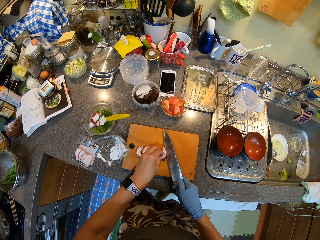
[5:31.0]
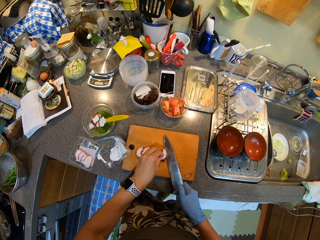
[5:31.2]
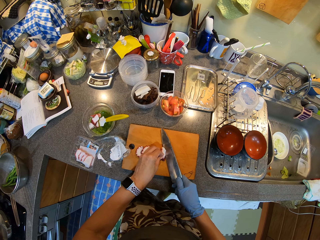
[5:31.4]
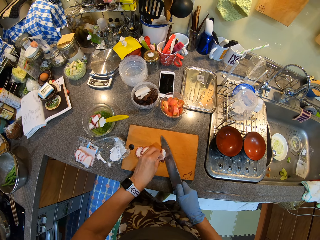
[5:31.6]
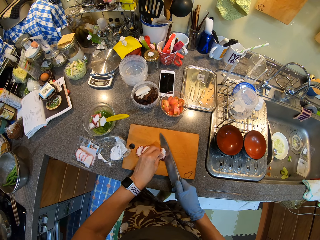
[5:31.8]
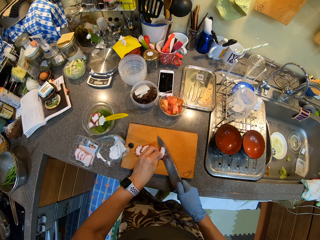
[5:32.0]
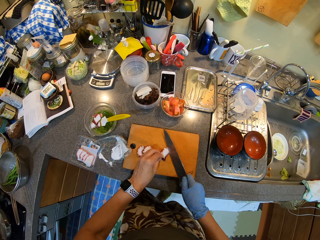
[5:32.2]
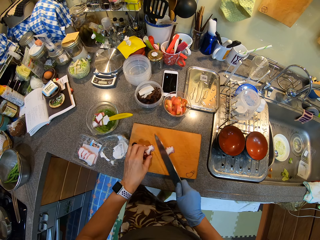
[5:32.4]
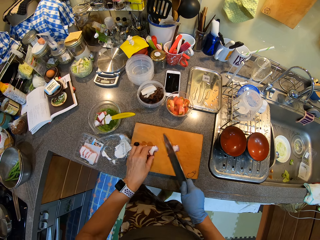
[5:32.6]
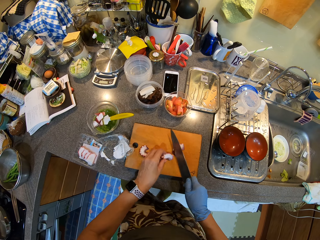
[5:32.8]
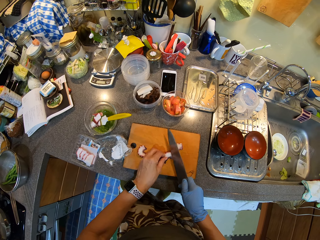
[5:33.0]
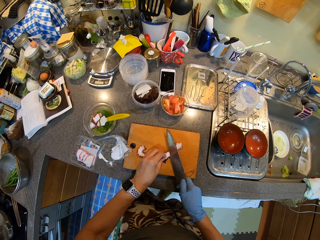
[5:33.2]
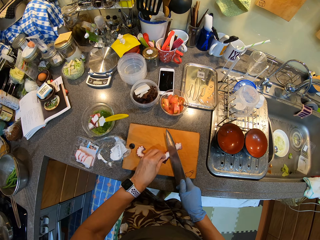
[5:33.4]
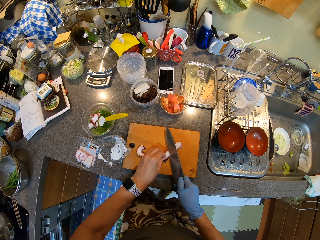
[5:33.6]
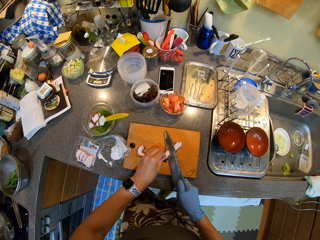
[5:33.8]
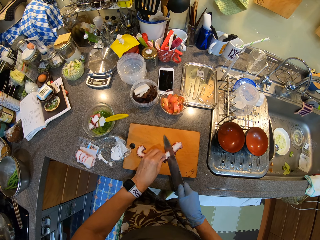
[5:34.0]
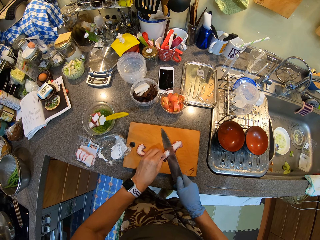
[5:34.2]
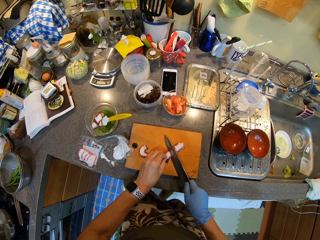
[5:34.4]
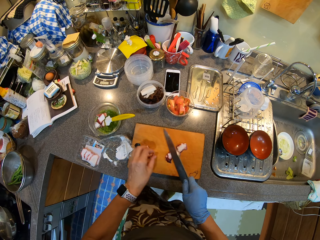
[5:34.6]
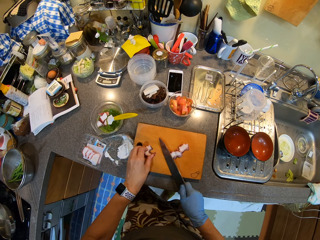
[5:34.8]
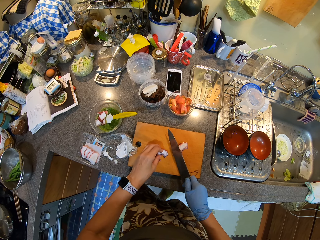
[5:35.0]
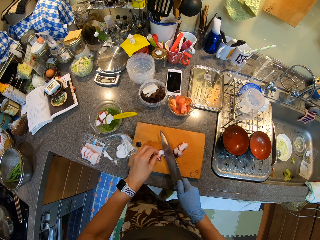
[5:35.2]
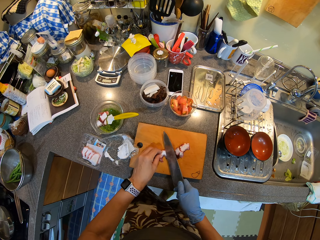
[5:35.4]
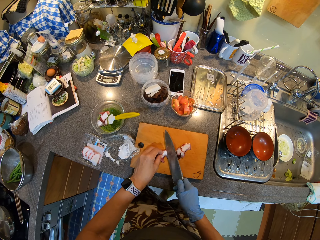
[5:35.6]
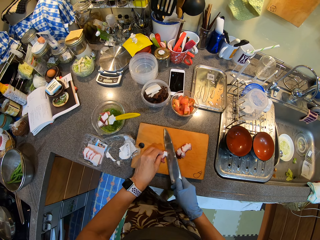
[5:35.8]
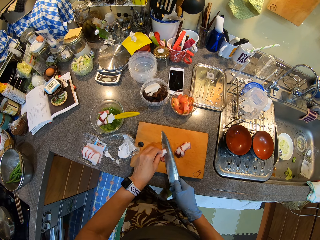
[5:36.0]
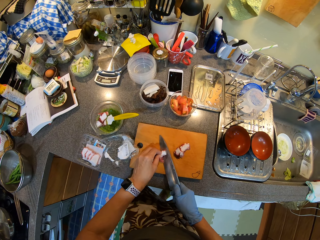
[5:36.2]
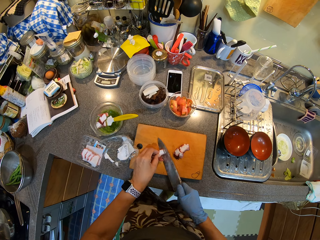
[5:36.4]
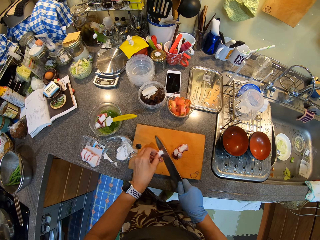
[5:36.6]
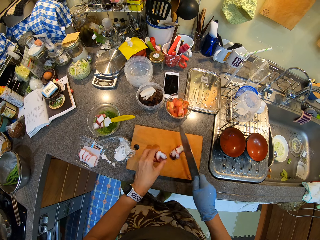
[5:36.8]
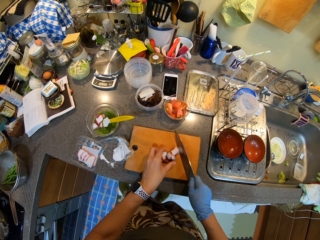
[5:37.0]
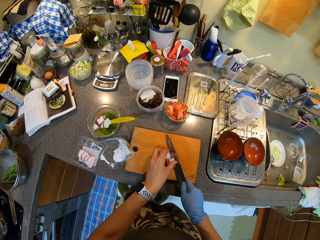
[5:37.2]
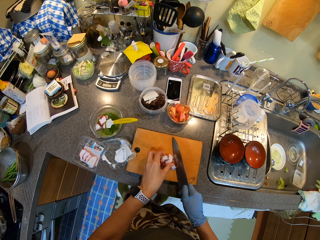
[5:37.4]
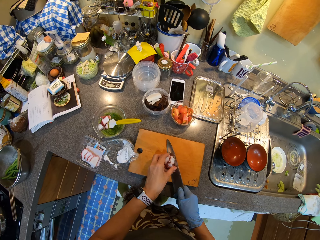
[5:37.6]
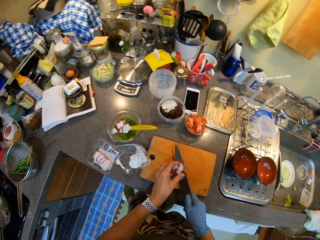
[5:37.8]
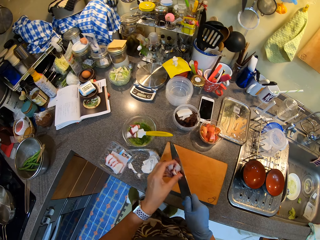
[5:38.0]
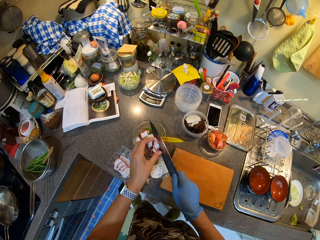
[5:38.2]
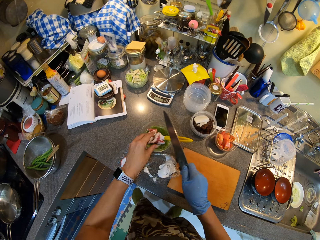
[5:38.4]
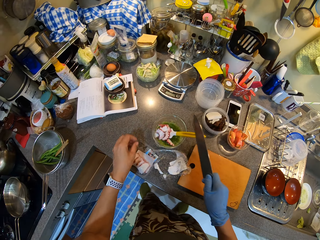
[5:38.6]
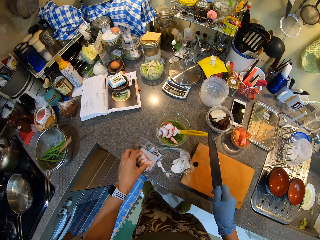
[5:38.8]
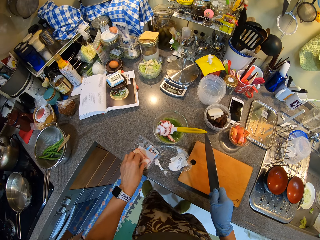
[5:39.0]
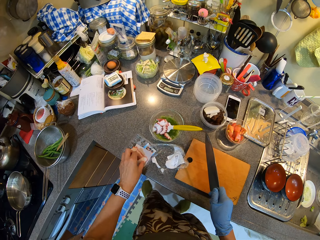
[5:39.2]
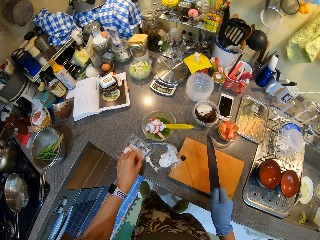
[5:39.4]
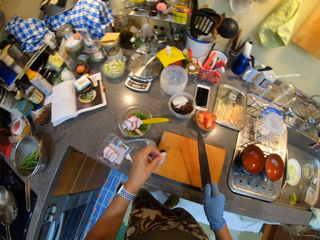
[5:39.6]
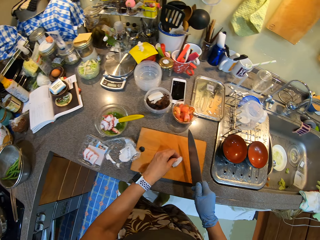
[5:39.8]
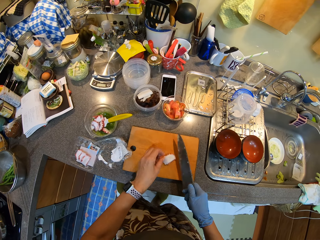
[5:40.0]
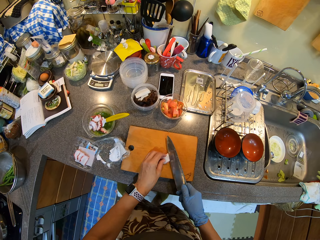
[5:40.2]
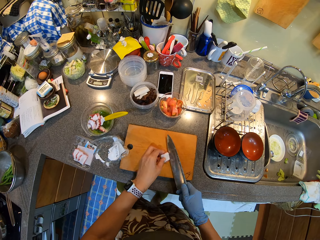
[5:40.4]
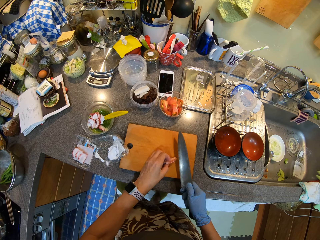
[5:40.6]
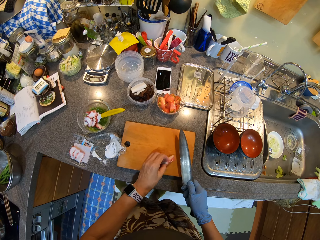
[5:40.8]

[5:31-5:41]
The camera wearer cuts something with a knife. They lift something and put something in something.

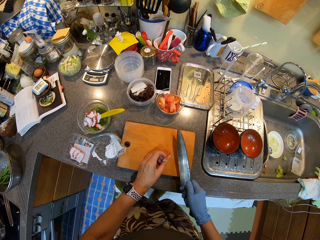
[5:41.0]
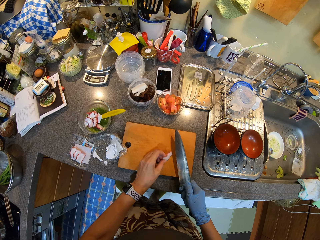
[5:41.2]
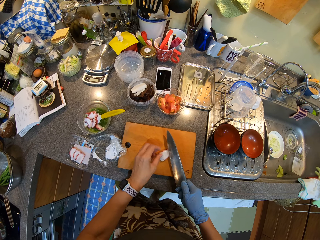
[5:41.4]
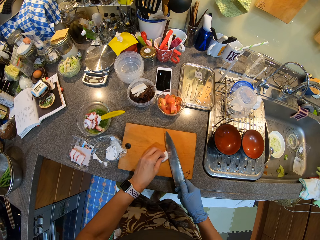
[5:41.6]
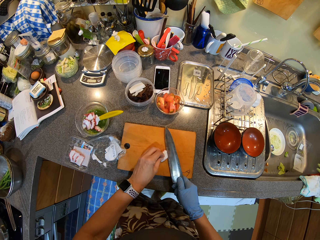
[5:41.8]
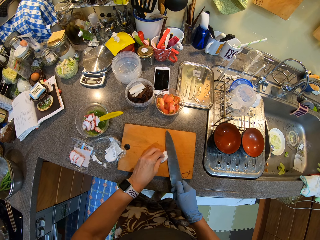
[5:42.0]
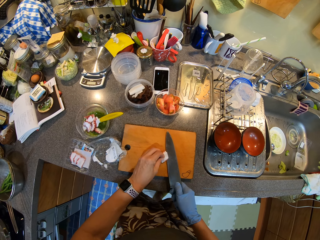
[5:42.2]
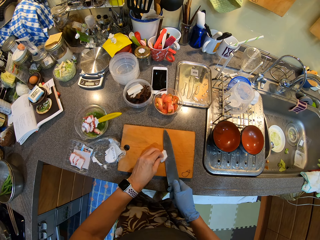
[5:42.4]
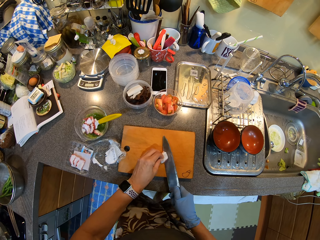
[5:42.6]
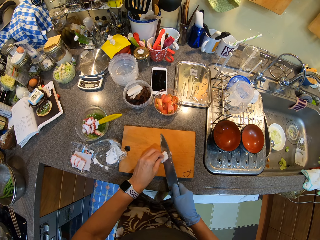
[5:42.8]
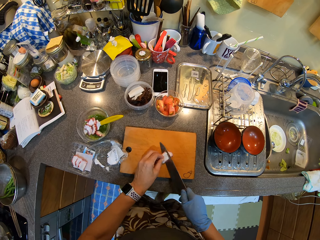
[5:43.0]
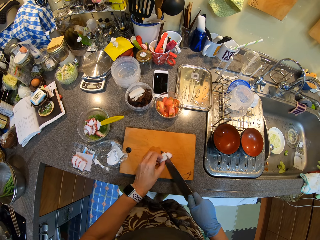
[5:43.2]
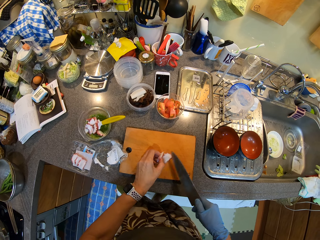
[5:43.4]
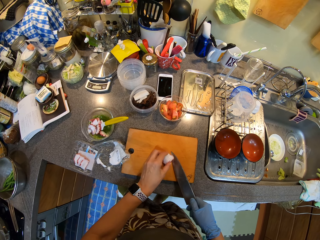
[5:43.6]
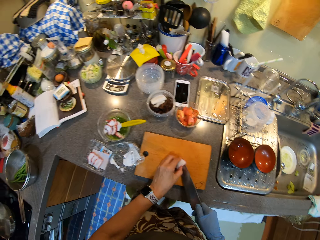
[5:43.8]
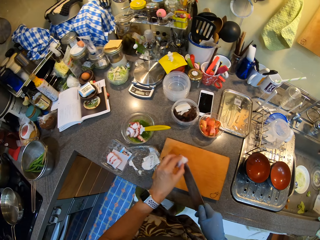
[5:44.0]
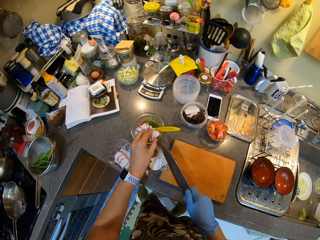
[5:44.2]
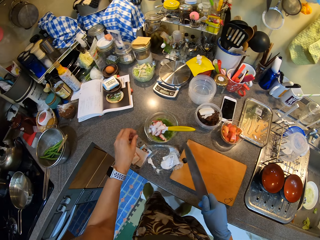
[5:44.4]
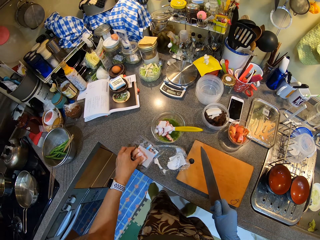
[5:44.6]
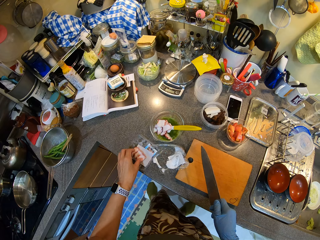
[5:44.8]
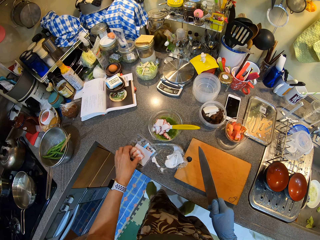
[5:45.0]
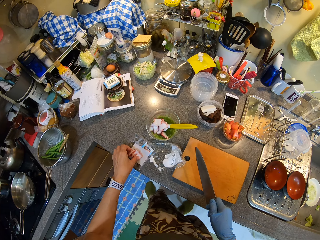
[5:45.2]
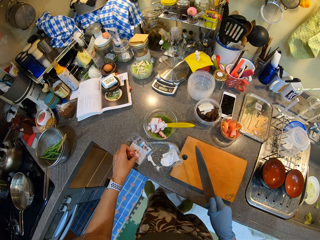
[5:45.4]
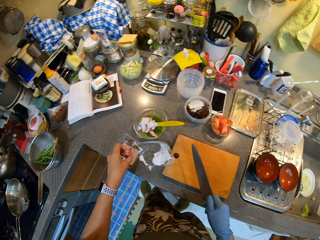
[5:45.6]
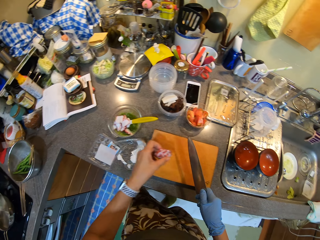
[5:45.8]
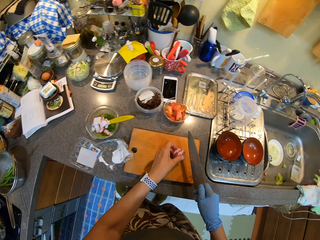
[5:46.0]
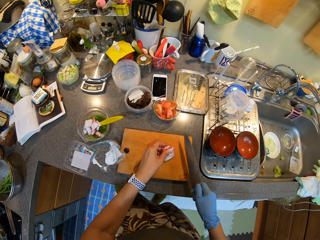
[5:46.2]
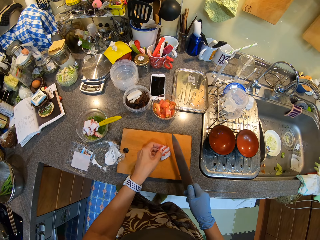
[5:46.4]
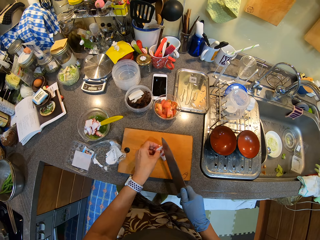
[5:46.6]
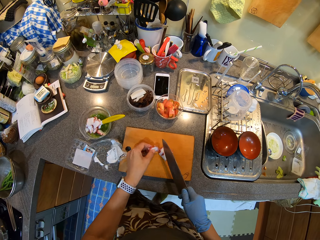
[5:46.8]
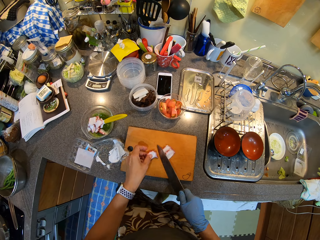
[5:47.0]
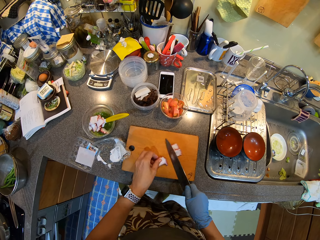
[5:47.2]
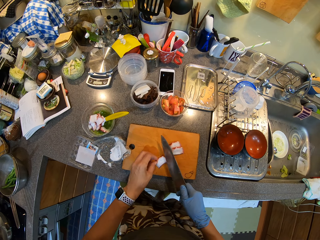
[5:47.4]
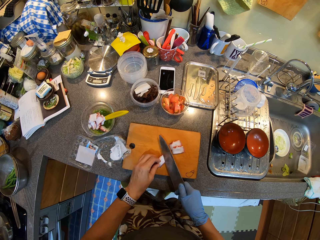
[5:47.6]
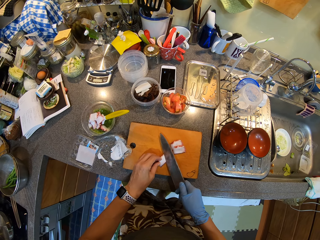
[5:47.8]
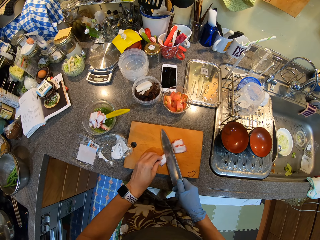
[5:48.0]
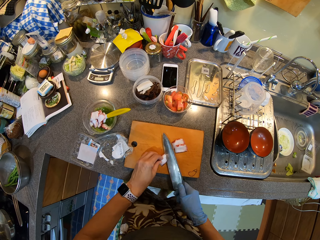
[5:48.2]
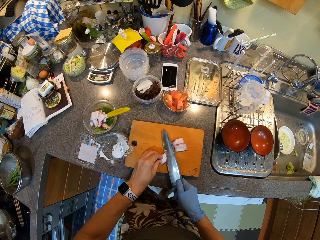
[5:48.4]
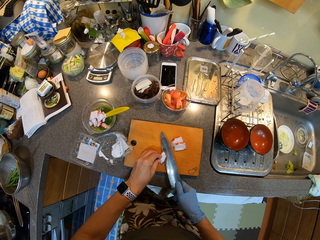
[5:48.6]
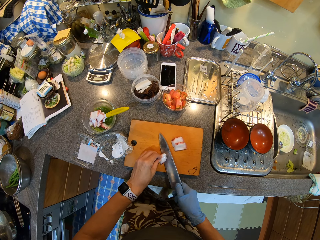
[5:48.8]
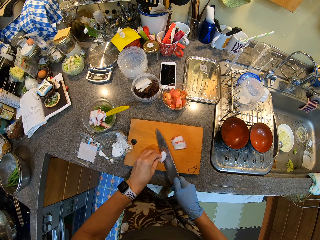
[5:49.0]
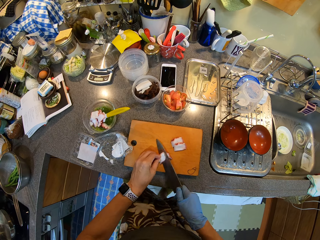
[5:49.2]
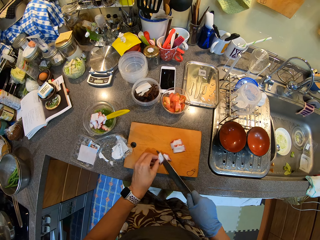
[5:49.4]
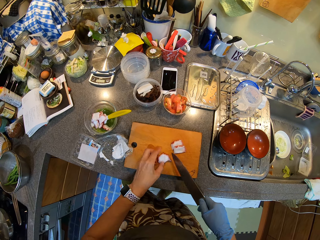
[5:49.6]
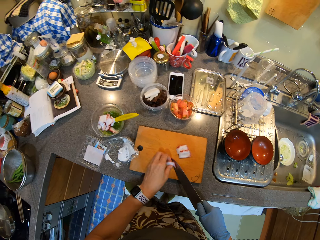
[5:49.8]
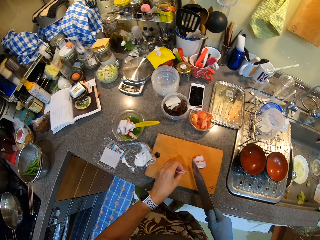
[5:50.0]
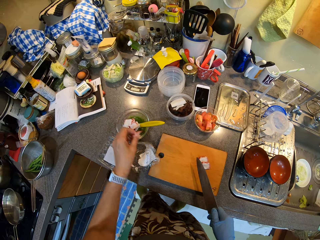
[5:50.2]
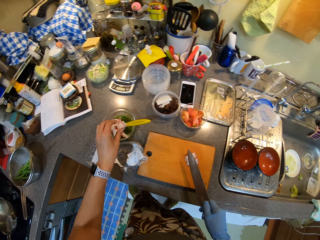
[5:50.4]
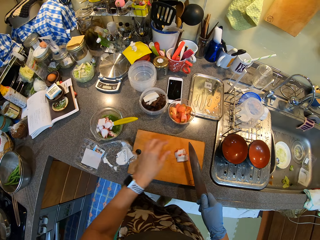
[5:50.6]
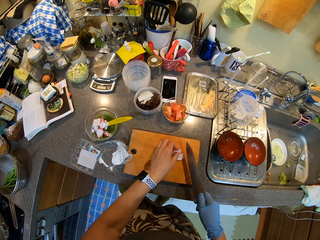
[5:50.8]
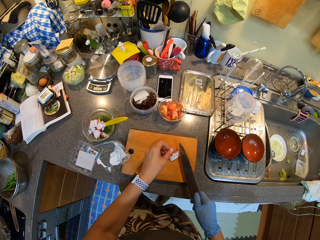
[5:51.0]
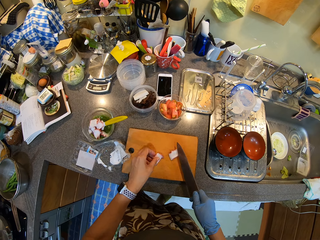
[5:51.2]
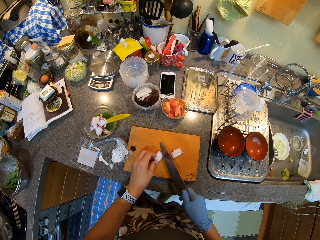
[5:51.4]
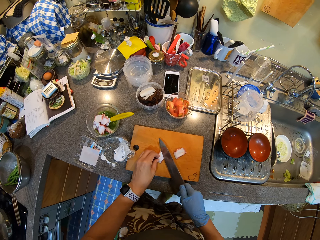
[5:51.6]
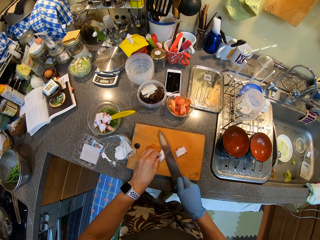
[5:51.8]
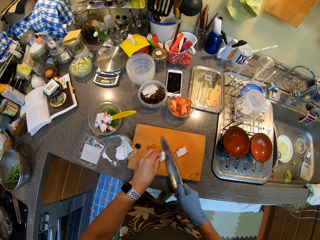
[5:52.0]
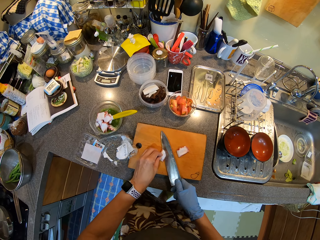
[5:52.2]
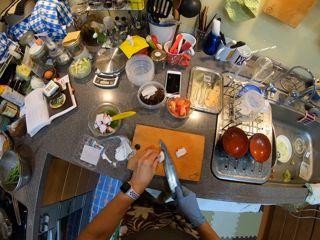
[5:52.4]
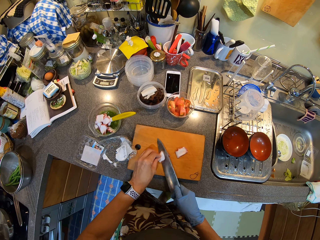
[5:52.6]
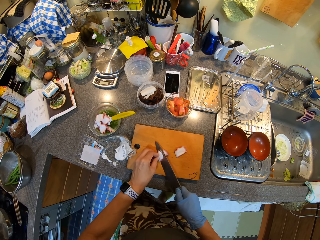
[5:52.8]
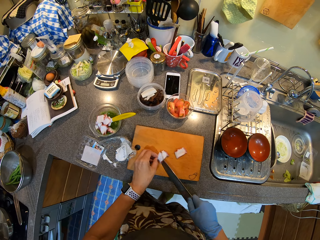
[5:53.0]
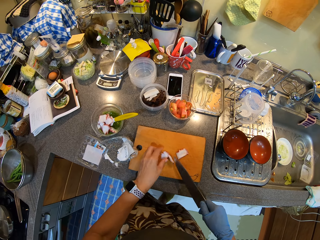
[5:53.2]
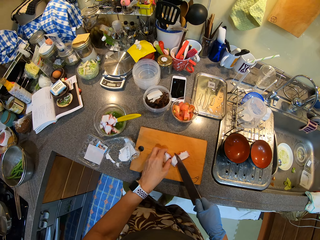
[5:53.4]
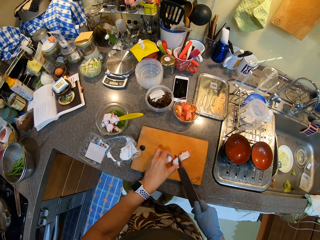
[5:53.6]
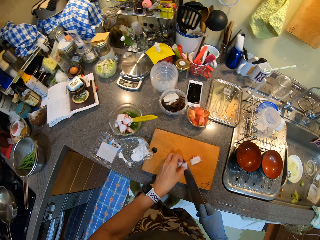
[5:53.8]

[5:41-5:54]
The camera wearer cuts something with a knife. They put something in something. They cut something.
